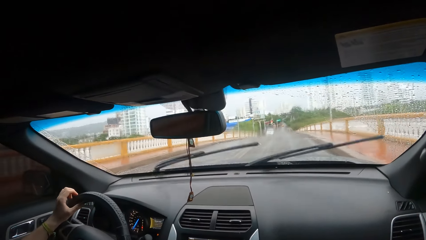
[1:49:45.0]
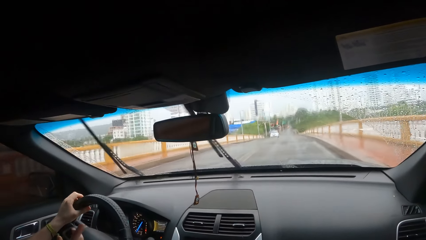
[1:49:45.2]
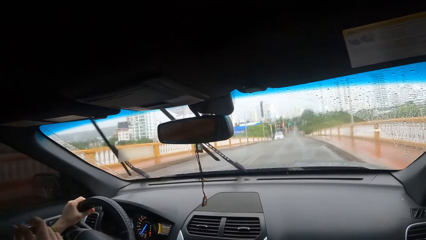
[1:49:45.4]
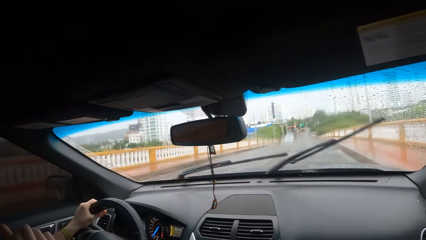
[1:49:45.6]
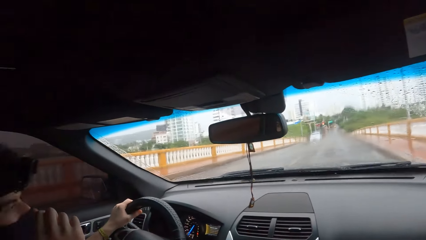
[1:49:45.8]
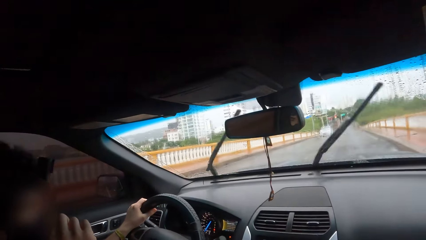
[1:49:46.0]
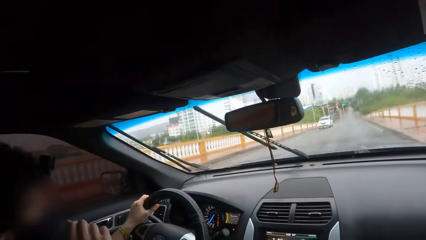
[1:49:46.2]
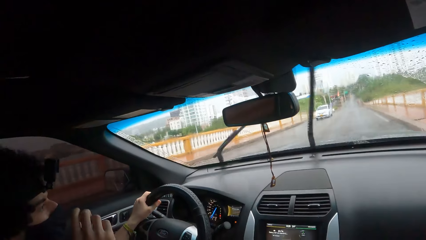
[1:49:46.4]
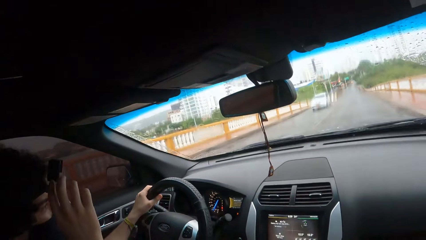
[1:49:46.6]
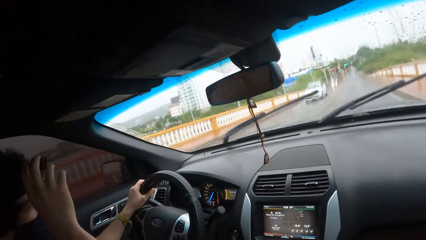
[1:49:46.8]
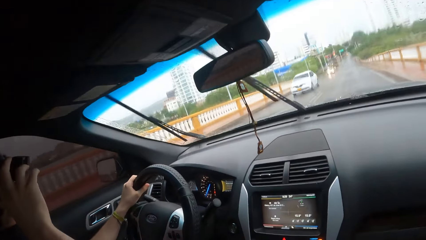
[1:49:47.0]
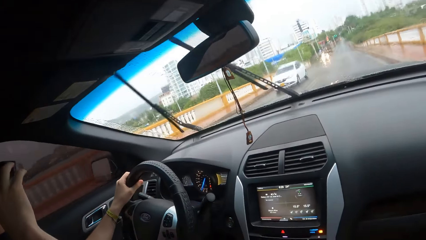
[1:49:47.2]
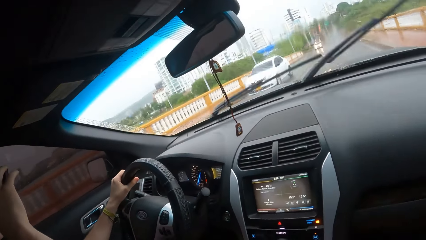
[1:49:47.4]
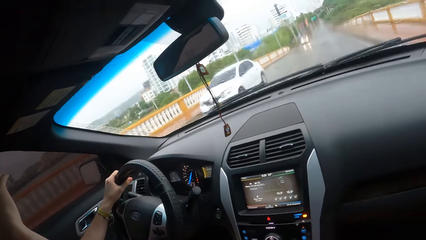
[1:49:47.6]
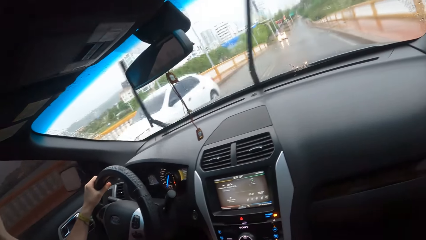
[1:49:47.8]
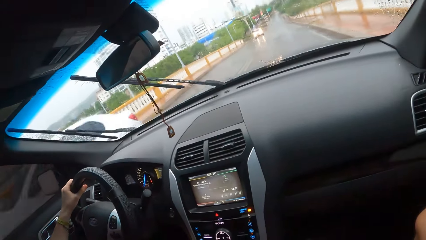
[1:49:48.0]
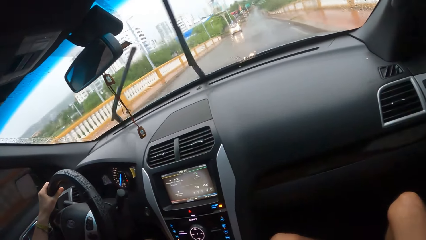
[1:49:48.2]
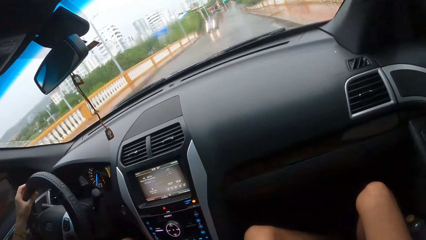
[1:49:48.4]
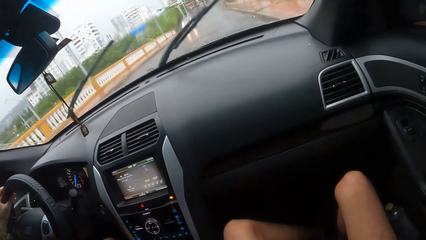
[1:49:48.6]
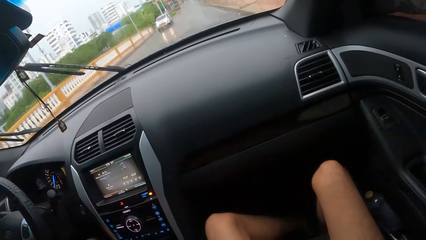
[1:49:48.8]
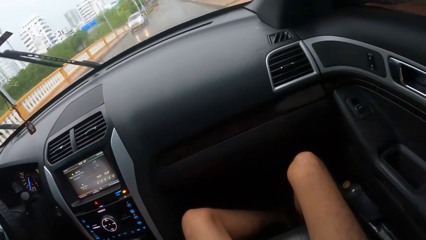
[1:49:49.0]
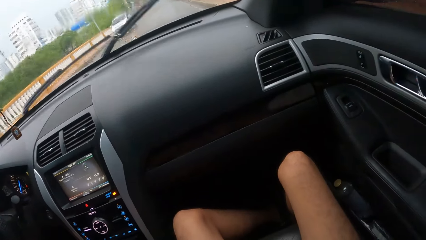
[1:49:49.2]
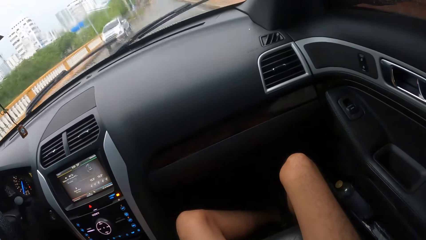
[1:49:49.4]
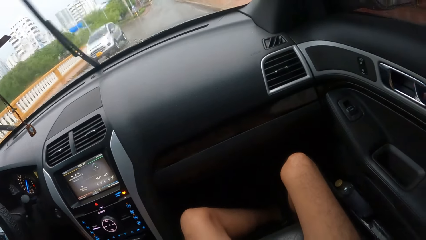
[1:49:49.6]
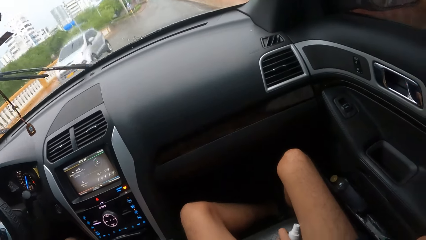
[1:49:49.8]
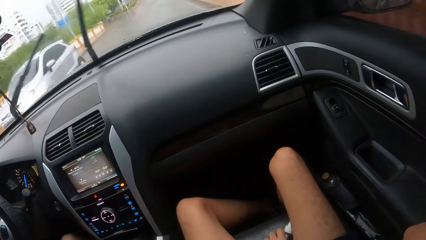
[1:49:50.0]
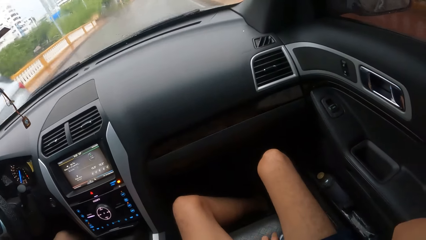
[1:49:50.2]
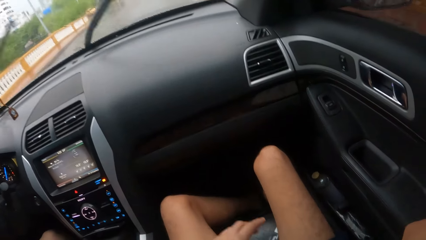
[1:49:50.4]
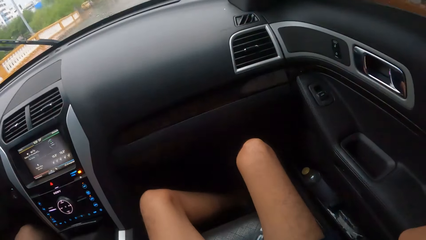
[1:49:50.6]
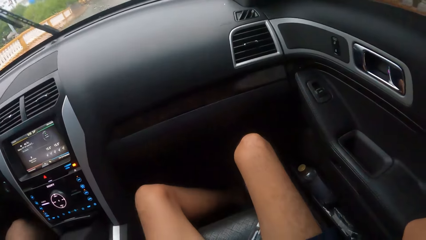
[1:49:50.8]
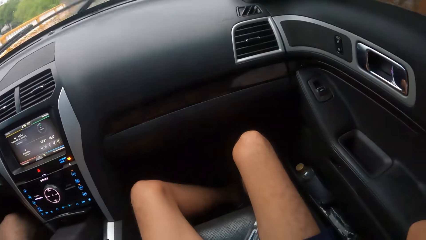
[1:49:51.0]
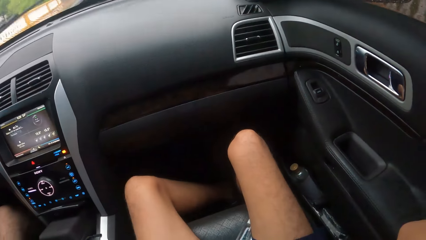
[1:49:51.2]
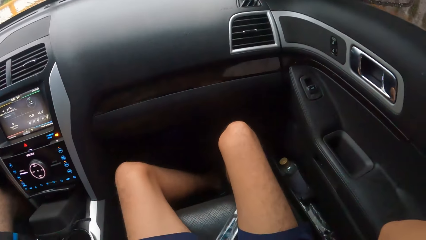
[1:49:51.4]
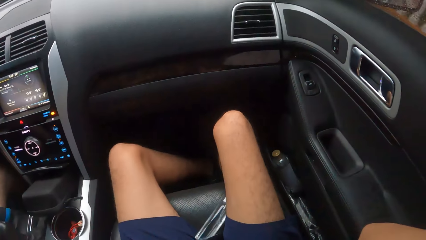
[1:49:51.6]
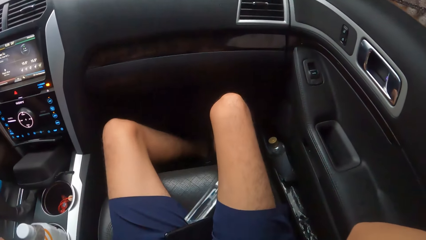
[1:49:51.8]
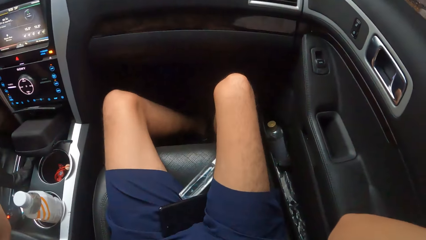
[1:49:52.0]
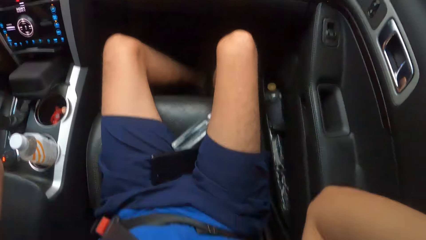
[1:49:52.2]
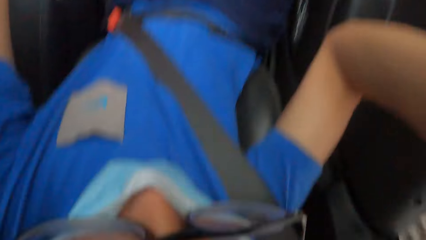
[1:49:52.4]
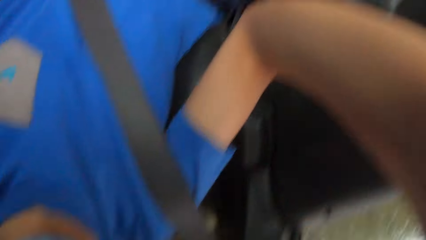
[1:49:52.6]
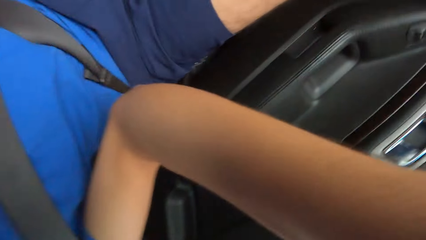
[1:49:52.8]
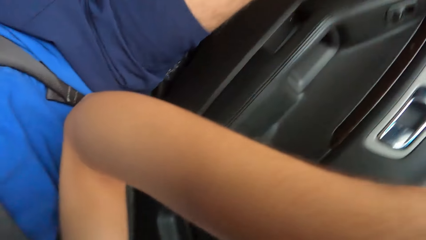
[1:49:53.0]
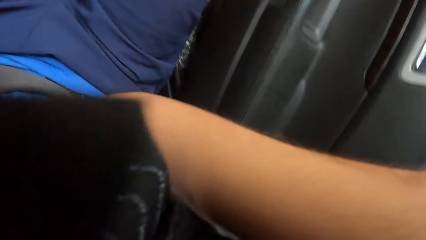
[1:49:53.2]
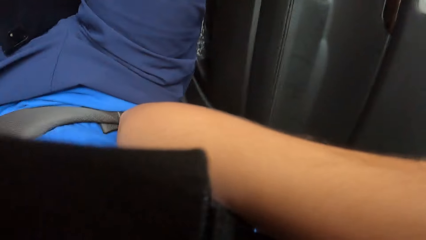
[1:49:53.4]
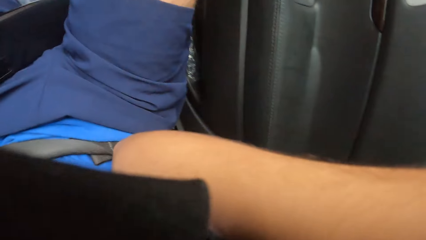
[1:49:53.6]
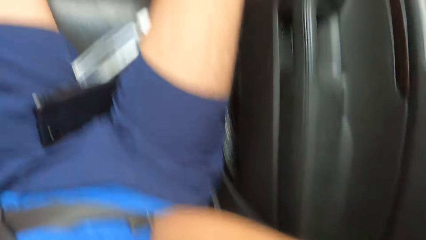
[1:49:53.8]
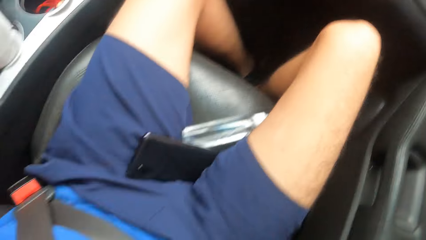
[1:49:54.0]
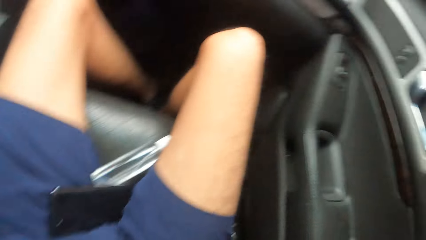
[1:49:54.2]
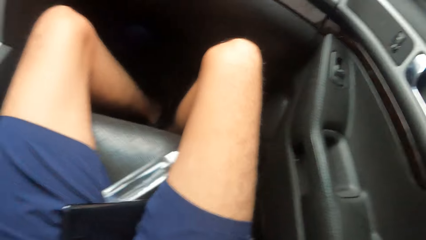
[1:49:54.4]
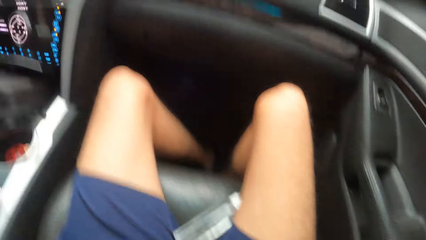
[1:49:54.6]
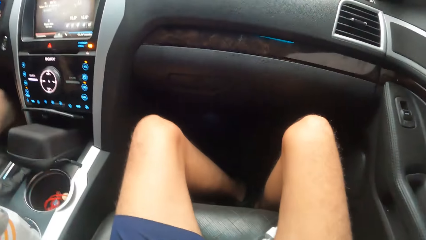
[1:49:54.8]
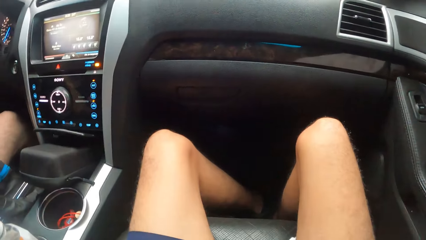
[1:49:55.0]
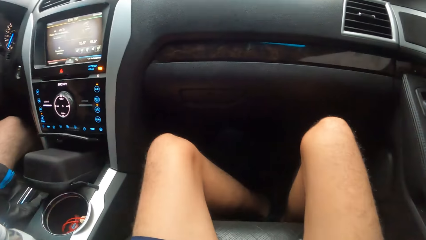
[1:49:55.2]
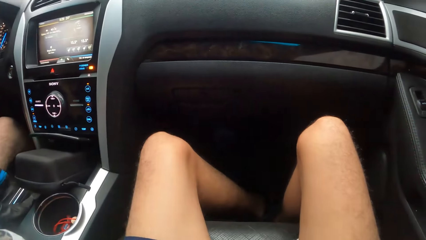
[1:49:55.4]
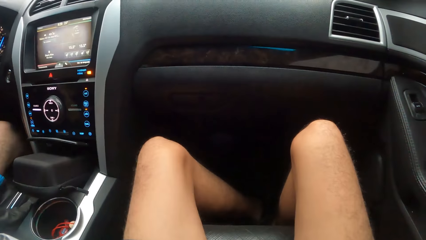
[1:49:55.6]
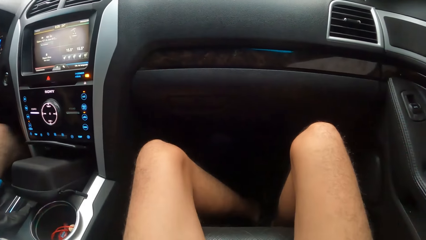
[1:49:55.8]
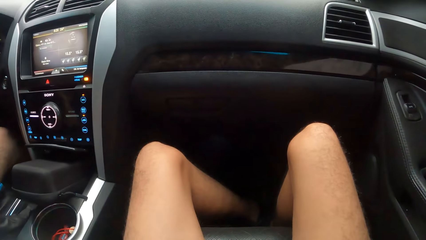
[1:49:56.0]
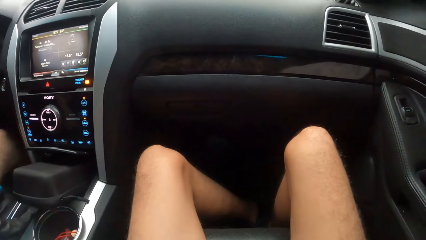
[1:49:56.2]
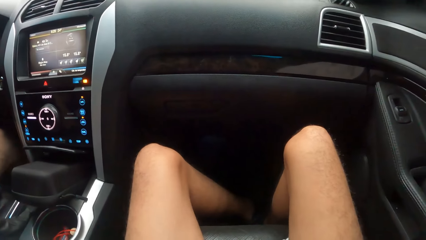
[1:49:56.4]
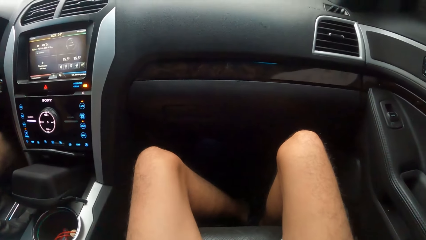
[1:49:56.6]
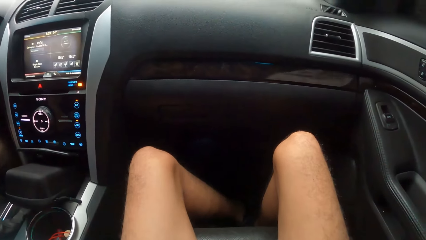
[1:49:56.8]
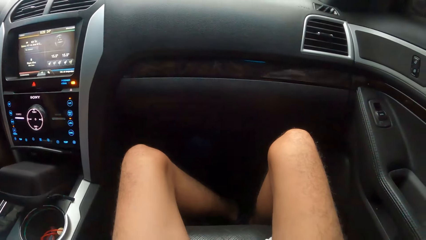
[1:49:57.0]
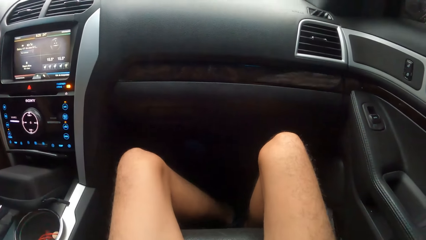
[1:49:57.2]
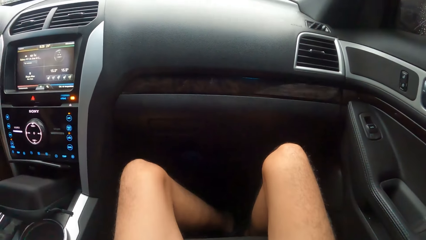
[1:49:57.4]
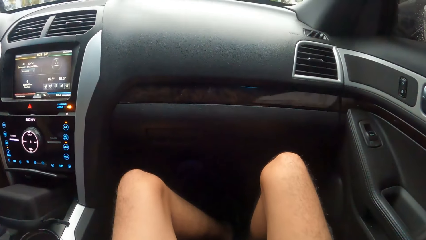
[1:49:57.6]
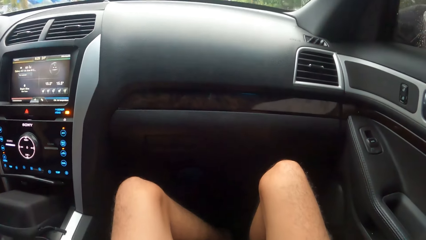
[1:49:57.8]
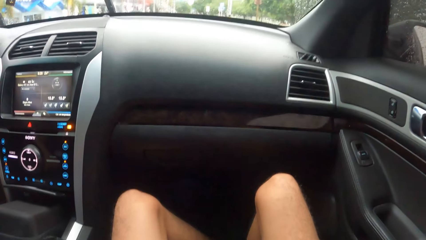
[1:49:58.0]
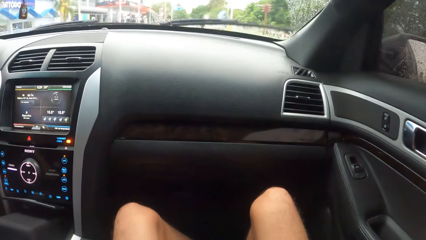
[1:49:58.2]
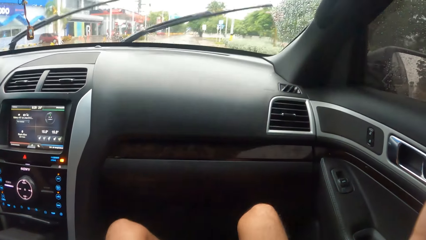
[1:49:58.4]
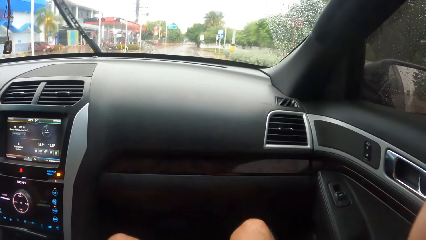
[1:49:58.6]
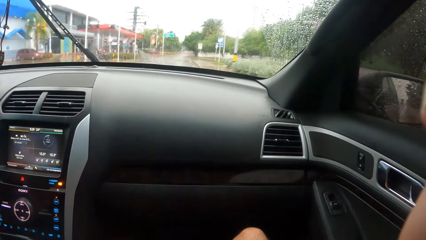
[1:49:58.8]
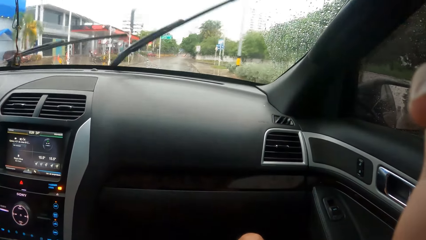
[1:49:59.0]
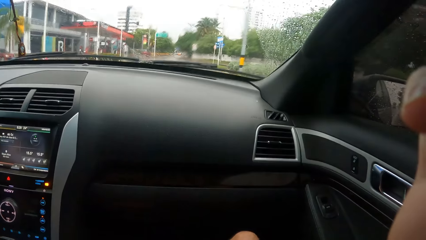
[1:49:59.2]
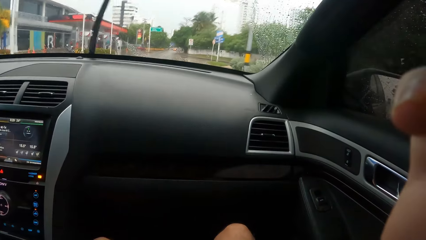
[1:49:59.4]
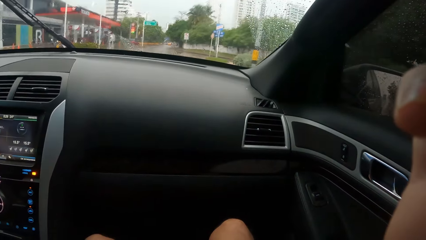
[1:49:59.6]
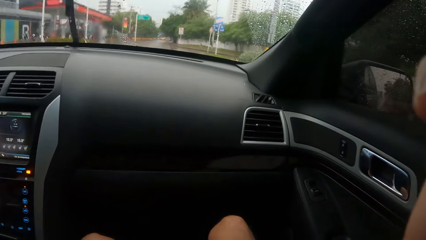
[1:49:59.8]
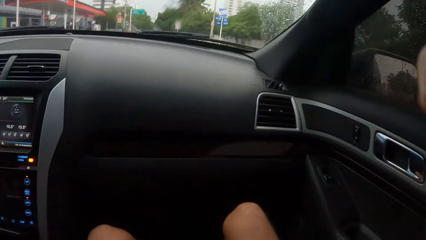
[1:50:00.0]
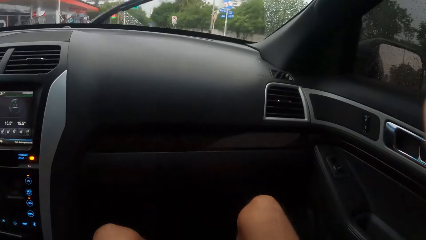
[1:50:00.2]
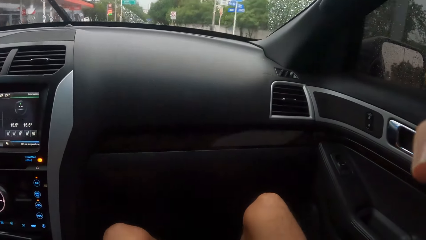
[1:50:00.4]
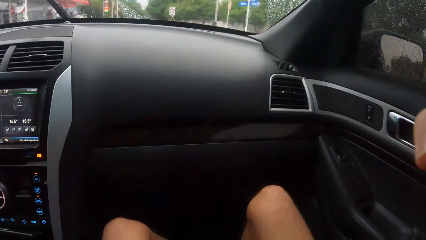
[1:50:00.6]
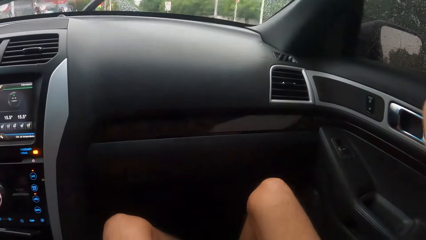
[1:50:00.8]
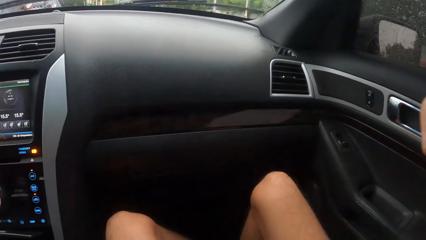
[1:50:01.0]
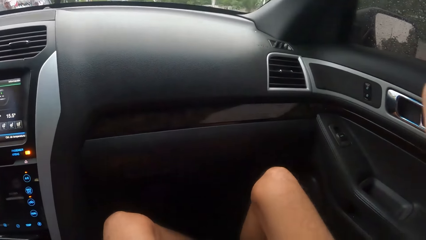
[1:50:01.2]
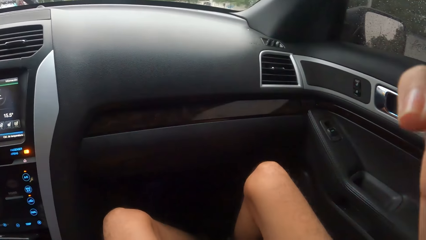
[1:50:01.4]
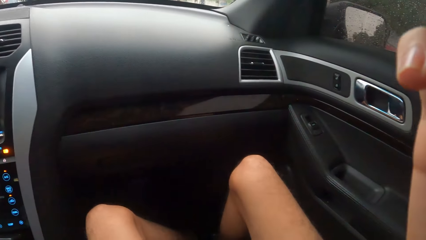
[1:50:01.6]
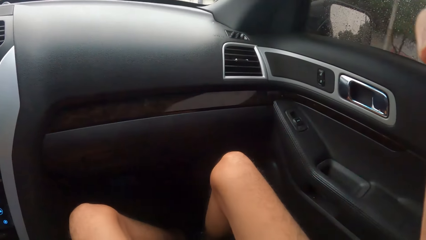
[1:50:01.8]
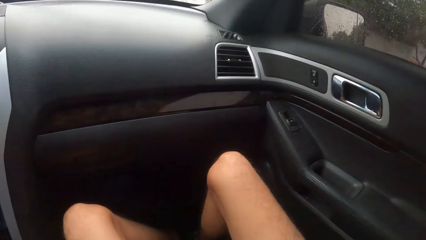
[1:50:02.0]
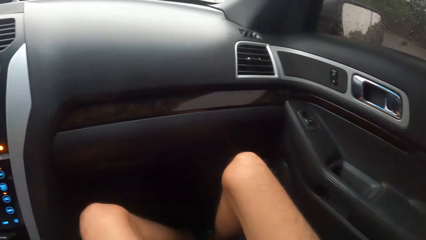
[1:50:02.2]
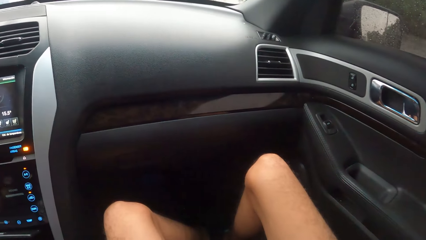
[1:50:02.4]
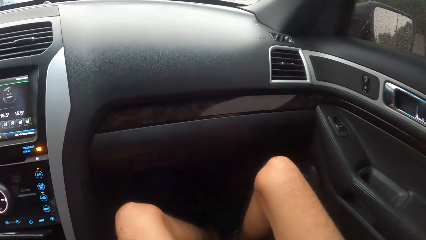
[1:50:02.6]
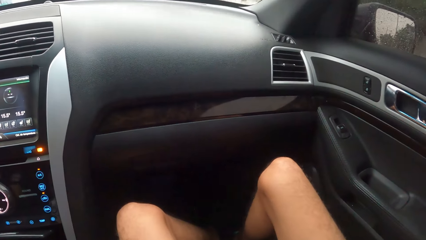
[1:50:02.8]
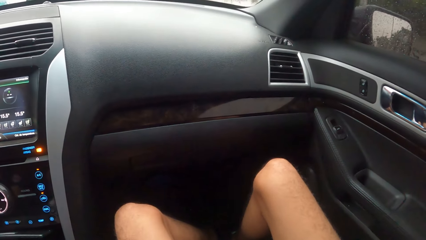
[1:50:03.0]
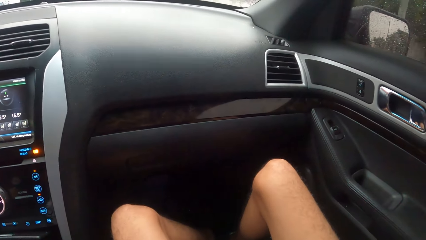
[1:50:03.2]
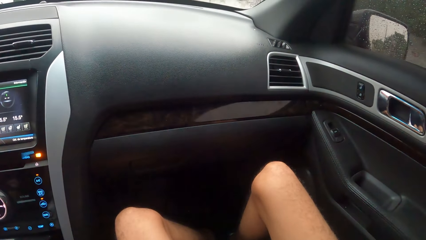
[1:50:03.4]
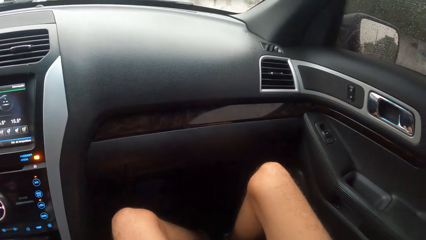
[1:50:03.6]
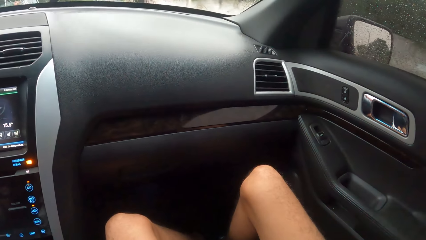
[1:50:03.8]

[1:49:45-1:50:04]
A person adjusts the camera. The camera wearer puts a bottle on the seat. They move a hand. They take off the camera. They touch the camera. They look around.
